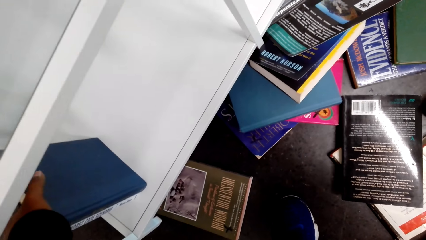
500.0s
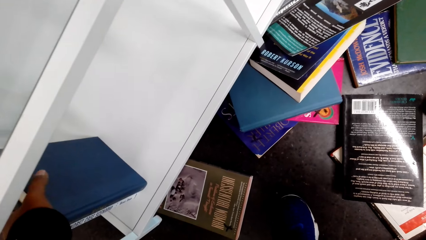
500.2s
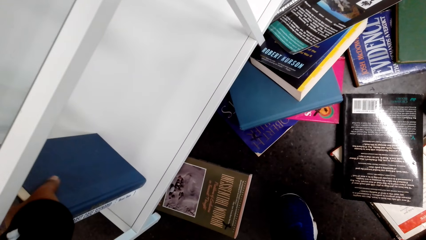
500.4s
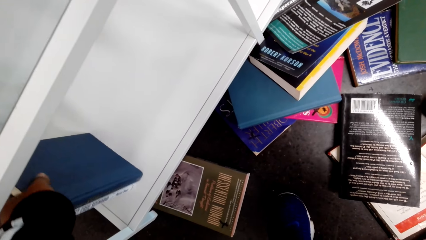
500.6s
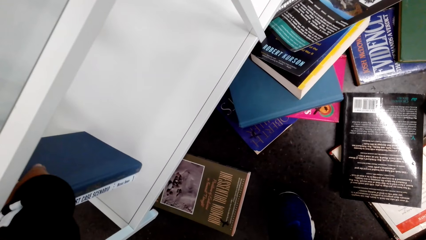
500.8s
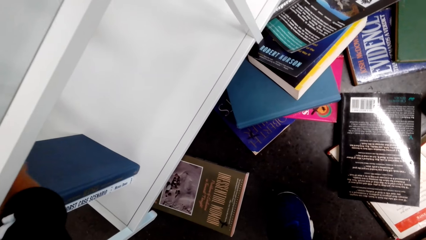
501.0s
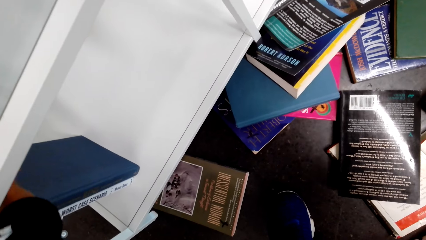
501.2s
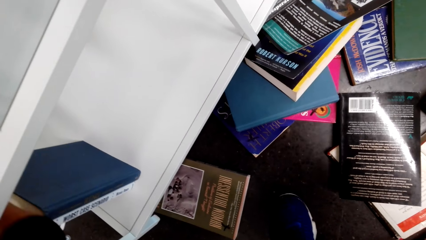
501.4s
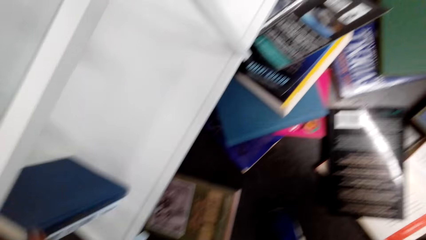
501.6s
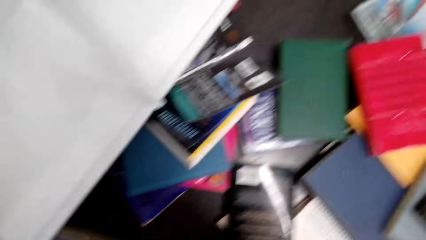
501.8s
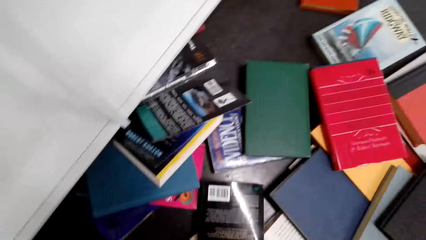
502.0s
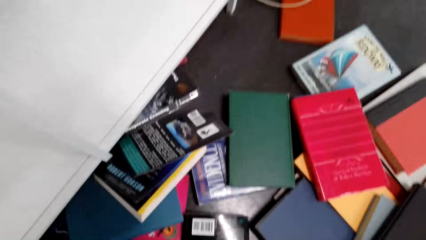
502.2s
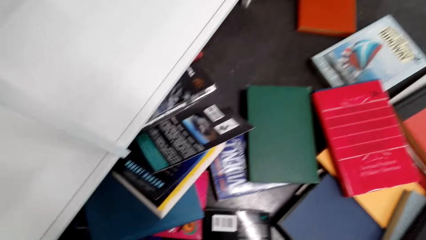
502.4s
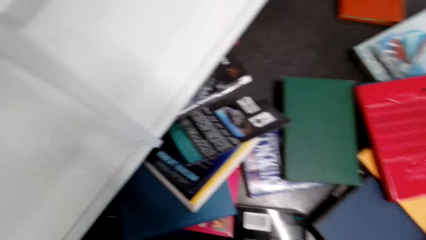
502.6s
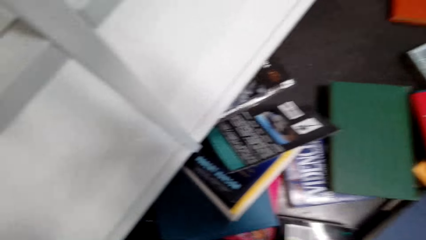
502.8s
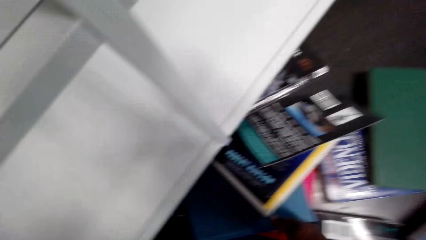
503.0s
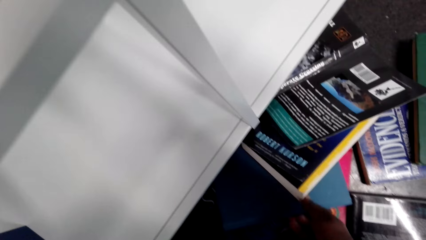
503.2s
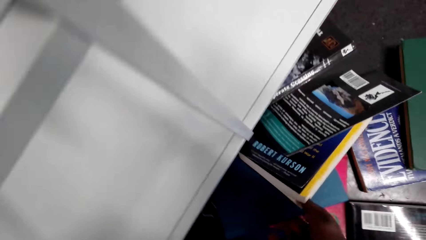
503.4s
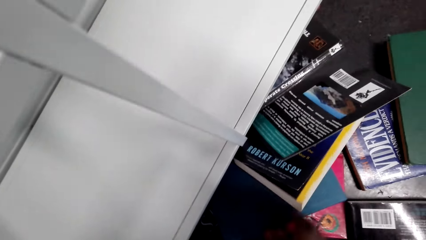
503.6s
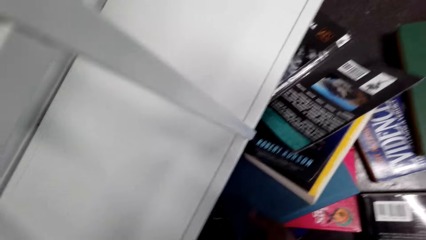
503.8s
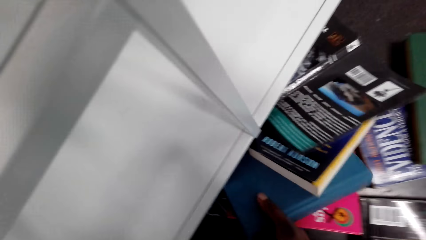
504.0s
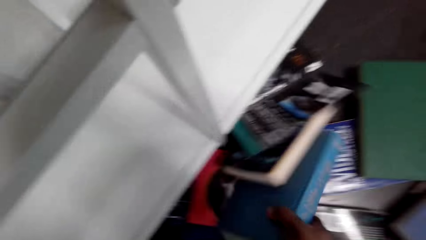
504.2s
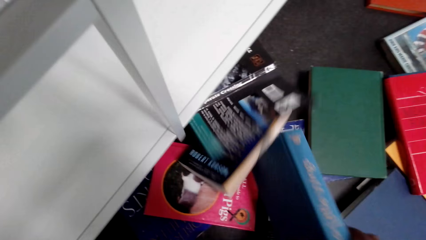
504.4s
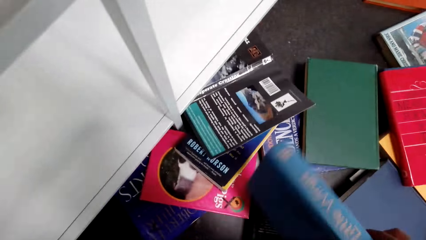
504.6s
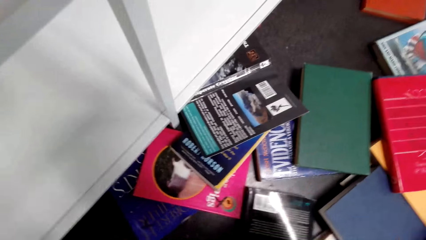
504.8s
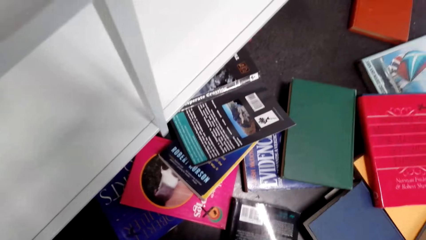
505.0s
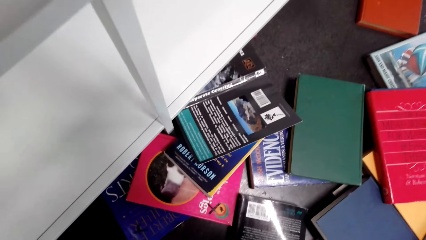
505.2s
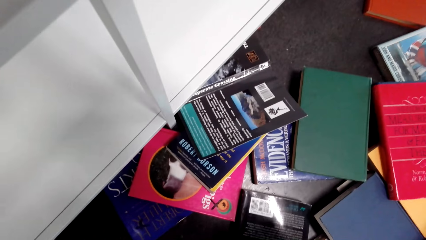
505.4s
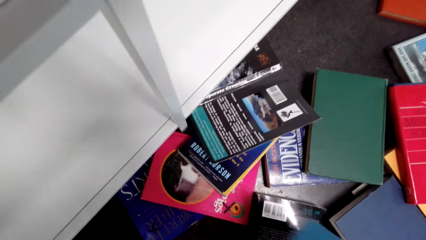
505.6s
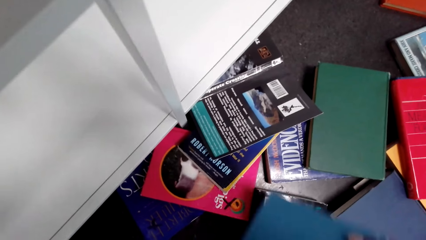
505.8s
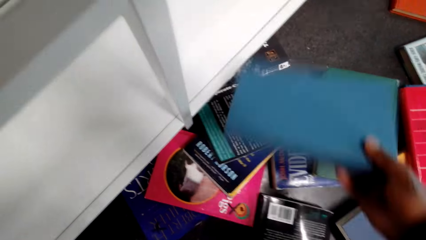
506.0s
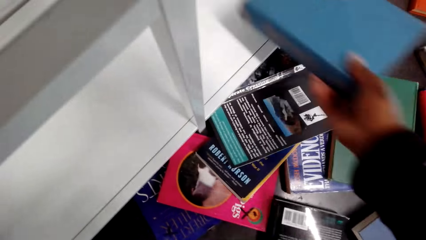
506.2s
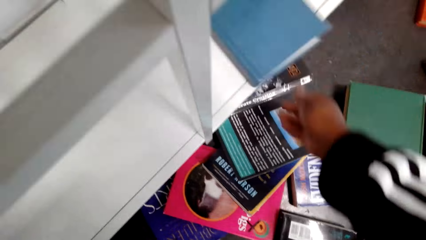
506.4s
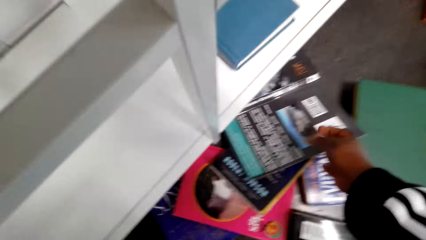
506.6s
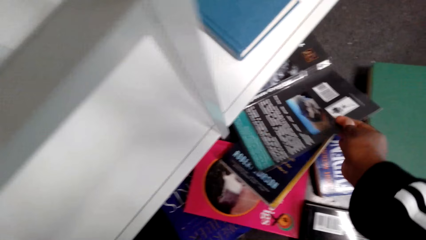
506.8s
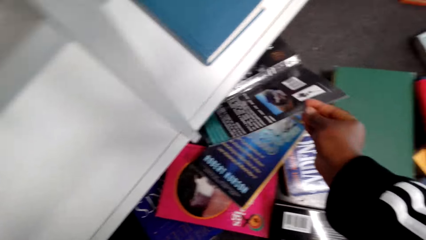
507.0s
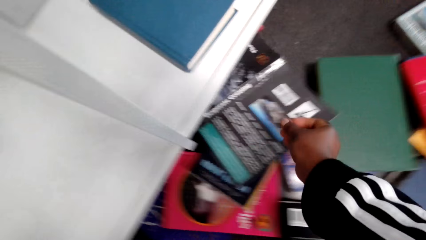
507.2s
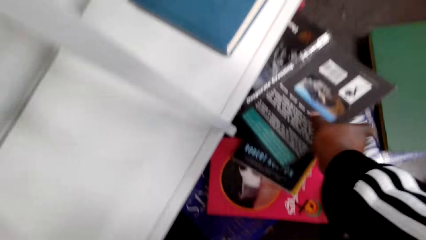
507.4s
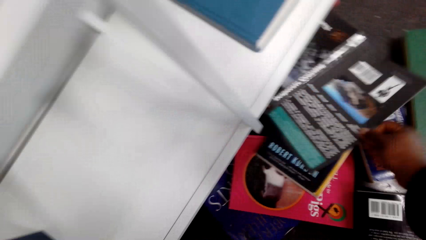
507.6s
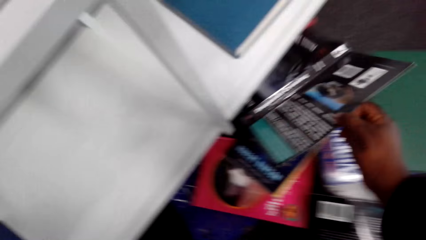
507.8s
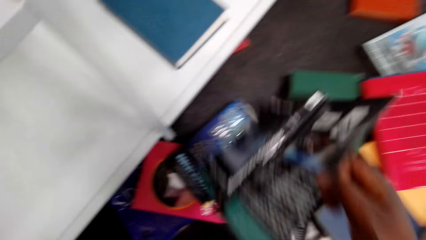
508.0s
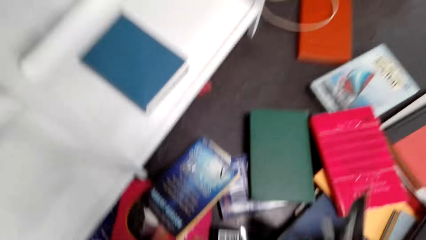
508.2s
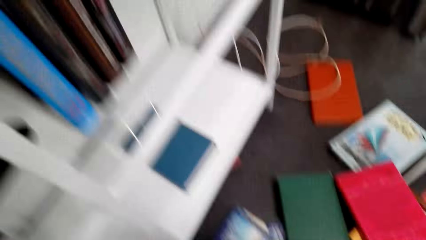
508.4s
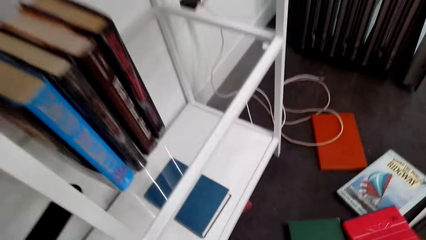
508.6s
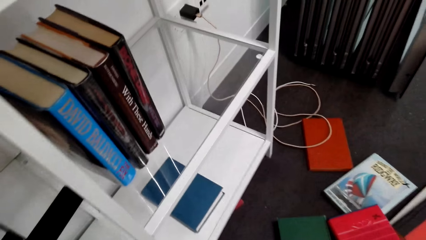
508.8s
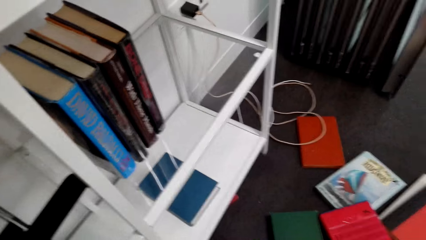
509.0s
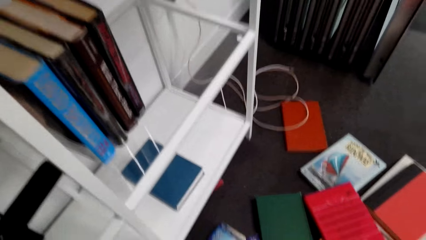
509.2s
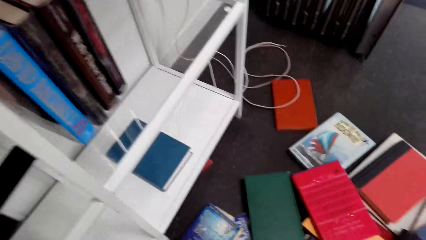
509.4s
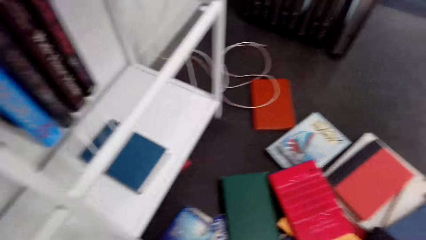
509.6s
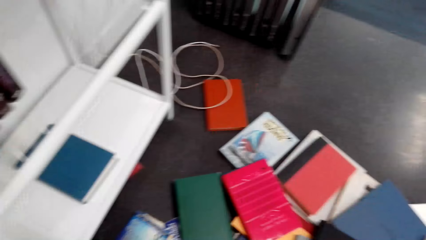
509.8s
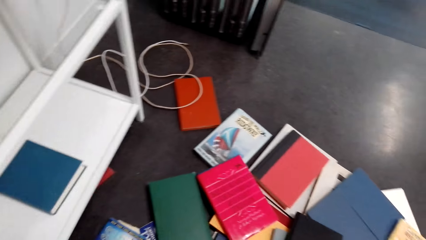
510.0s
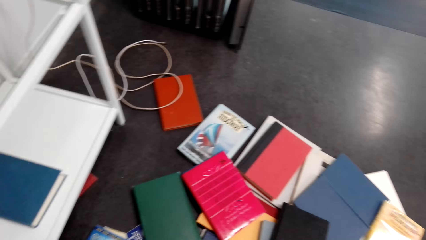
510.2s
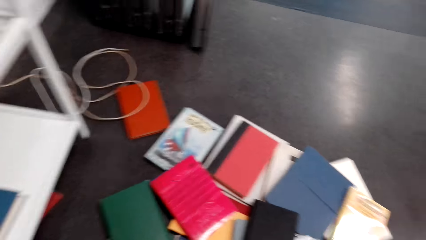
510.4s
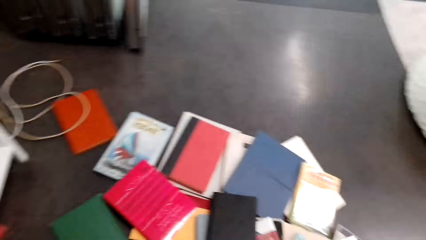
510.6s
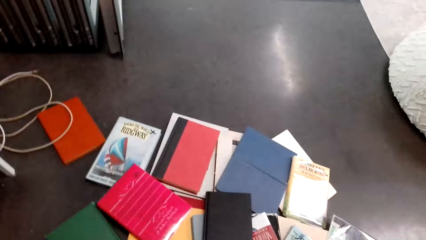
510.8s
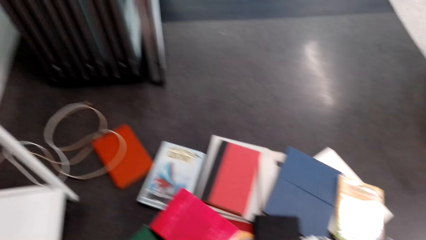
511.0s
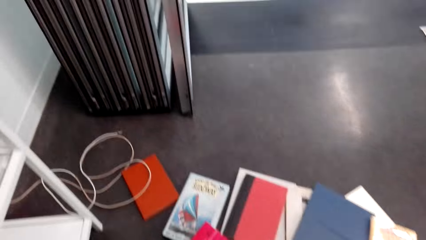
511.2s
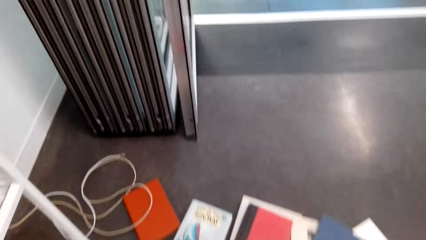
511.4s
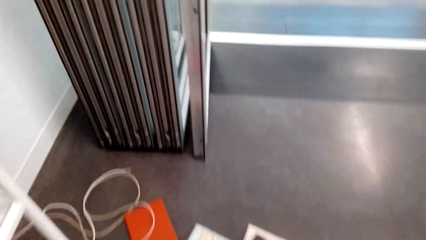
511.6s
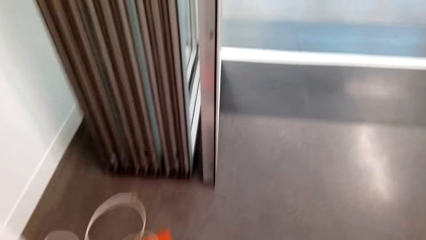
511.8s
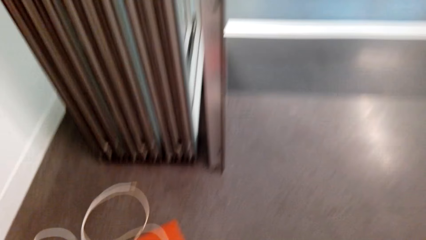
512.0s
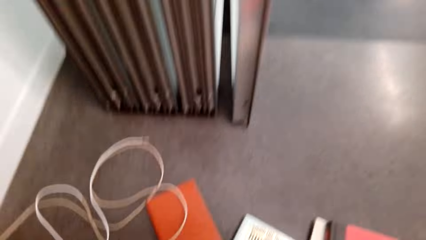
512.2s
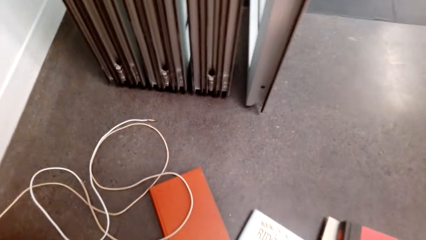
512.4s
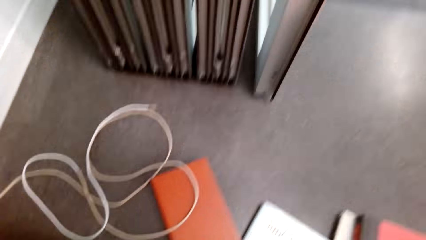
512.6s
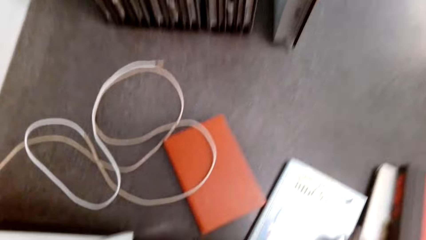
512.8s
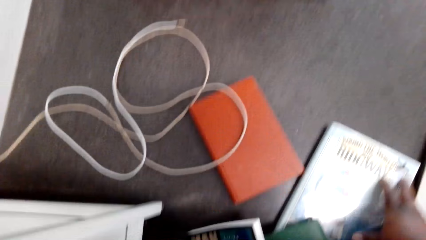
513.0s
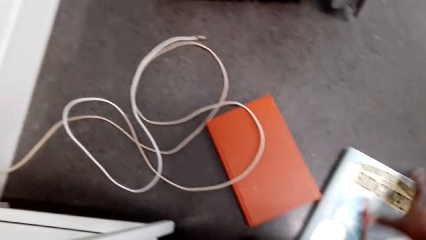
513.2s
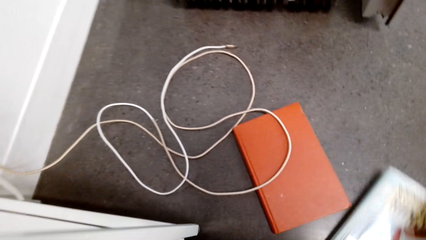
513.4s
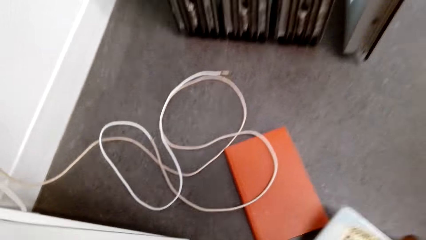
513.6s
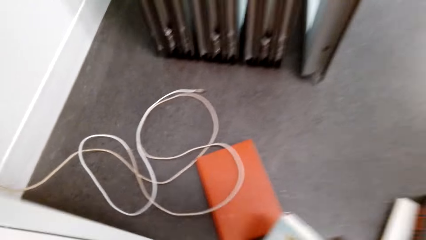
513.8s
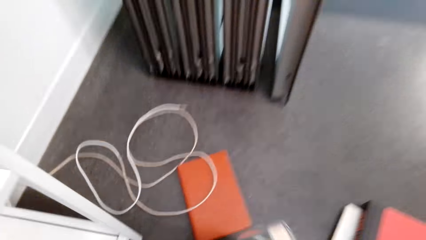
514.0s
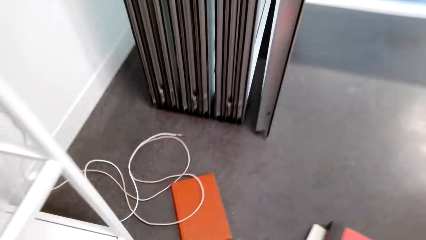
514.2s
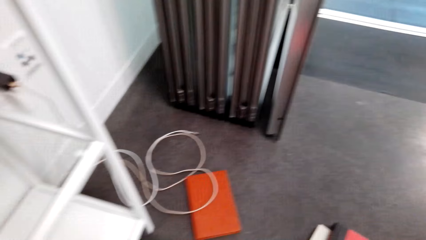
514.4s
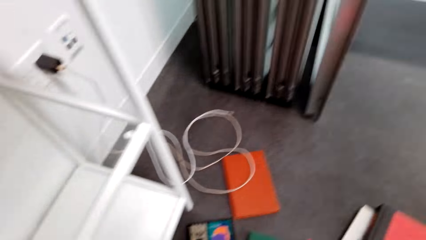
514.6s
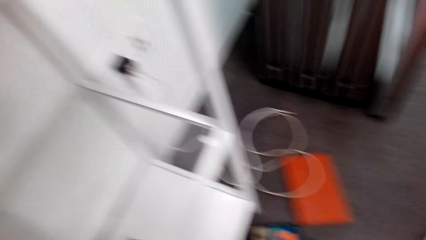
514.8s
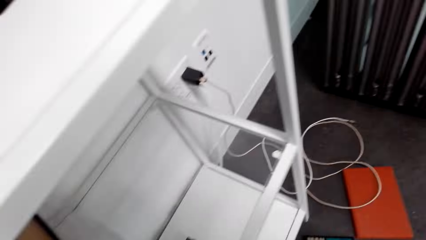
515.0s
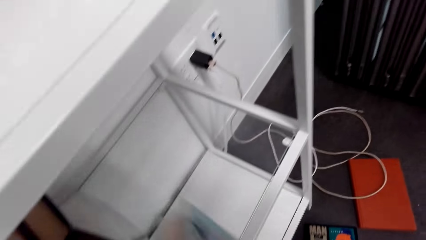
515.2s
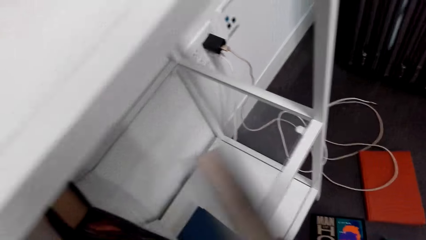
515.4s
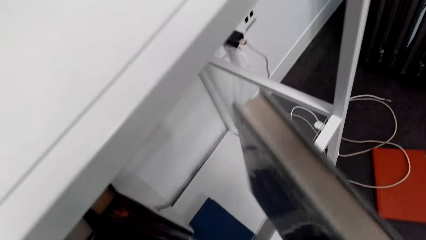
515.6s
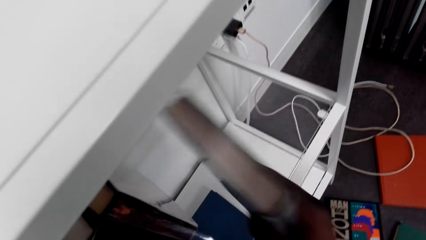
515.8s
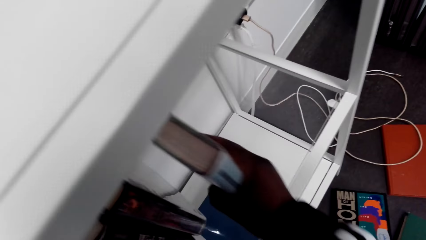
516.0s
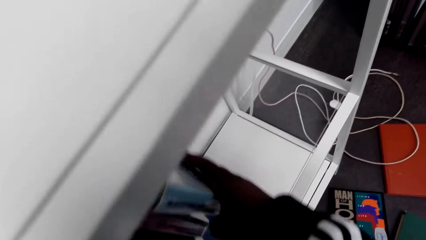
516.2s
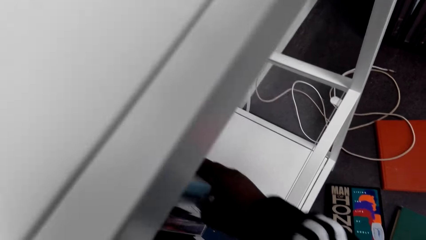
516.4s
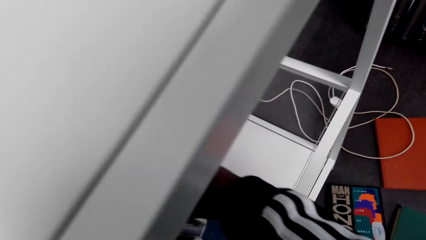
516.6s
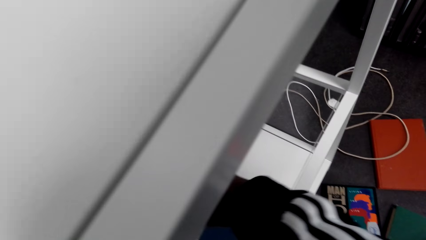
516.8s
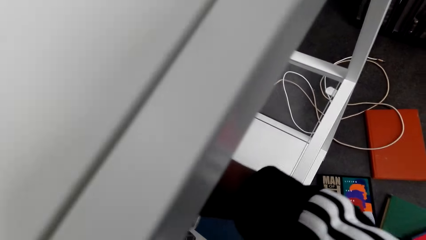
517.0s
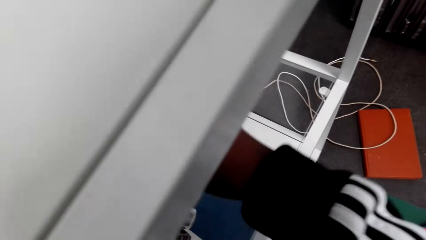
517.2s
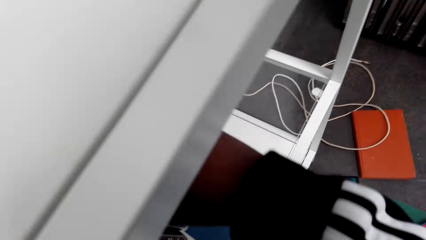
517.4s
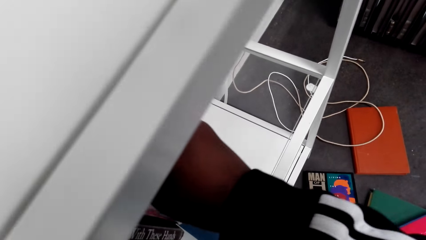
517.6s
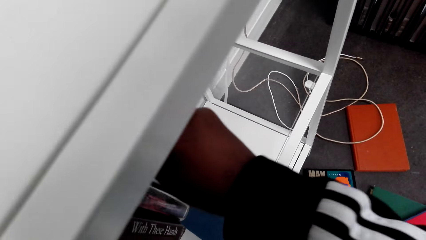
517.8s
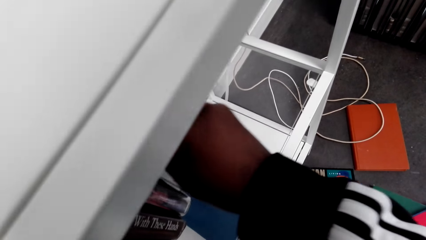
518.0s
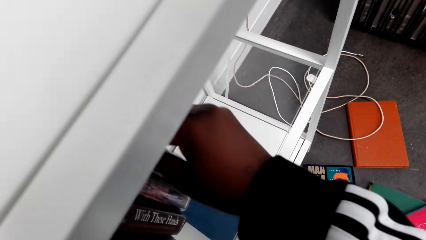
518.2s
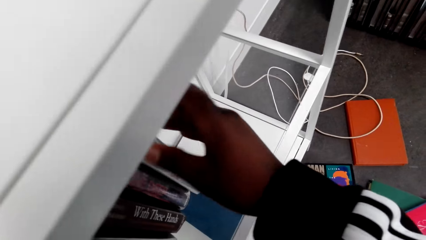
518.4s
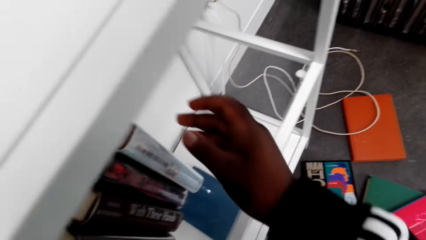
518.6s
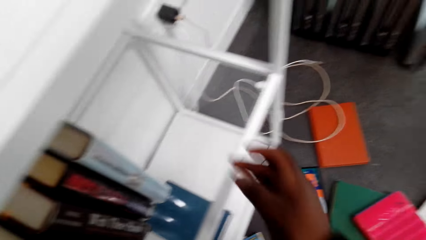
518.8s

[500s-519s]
The camera wearer picks a book on the floor. They throw the book in the bookcase. They pick a book. They look around the floor. They pick a book on the floor. They put the book in the bookcase.
